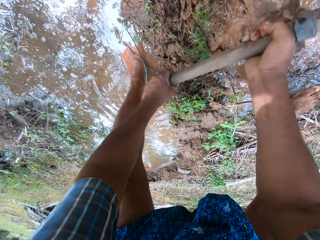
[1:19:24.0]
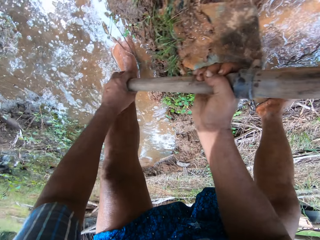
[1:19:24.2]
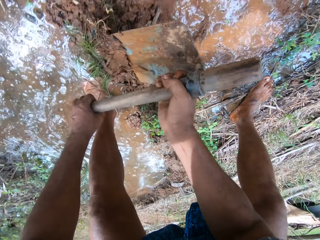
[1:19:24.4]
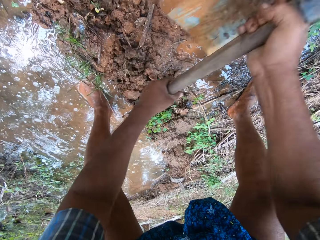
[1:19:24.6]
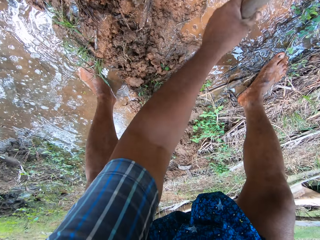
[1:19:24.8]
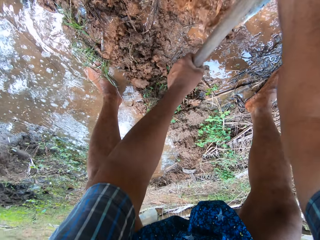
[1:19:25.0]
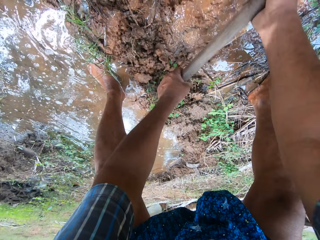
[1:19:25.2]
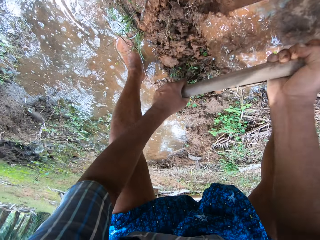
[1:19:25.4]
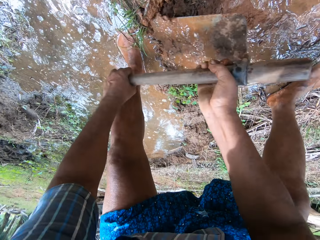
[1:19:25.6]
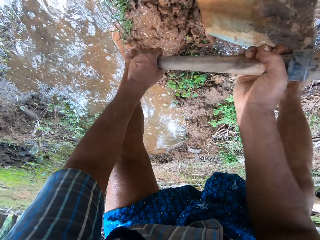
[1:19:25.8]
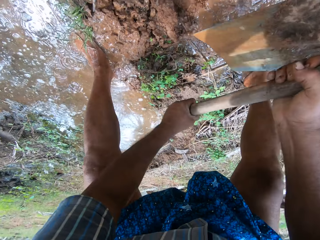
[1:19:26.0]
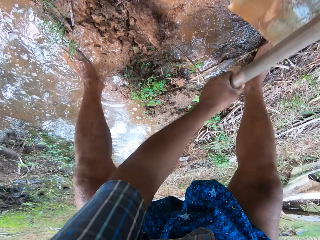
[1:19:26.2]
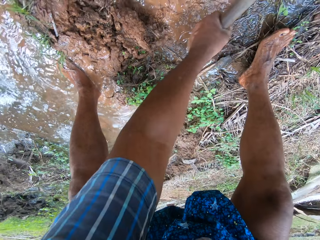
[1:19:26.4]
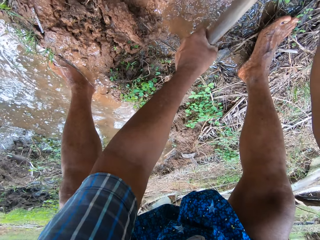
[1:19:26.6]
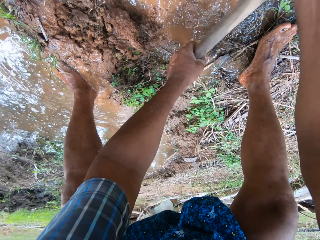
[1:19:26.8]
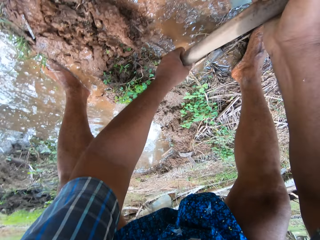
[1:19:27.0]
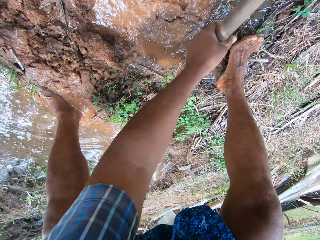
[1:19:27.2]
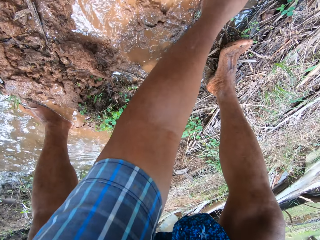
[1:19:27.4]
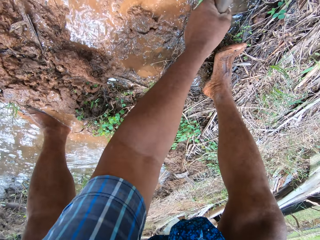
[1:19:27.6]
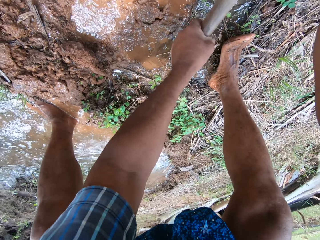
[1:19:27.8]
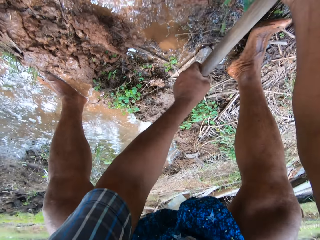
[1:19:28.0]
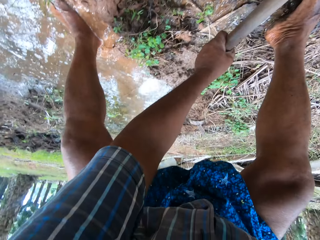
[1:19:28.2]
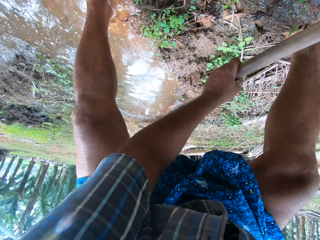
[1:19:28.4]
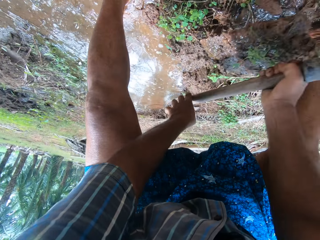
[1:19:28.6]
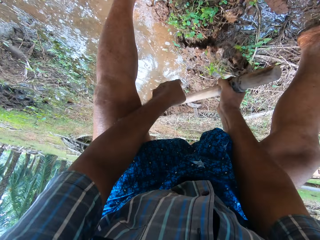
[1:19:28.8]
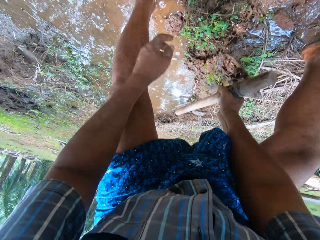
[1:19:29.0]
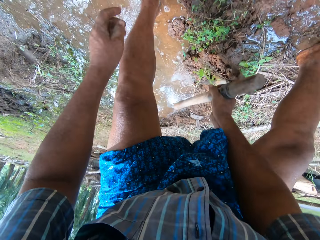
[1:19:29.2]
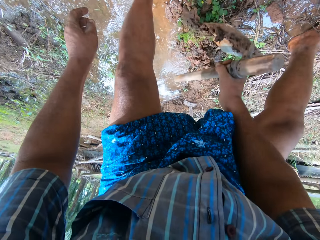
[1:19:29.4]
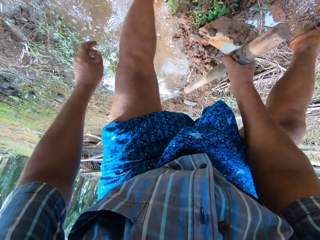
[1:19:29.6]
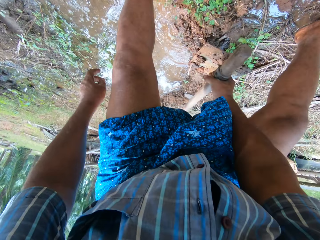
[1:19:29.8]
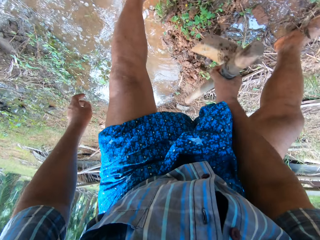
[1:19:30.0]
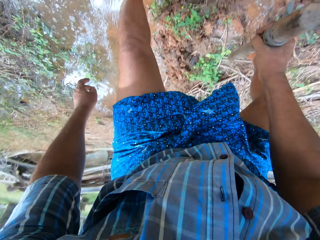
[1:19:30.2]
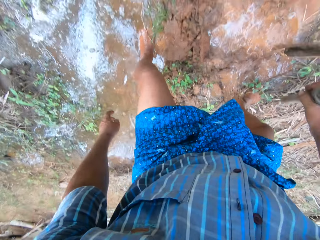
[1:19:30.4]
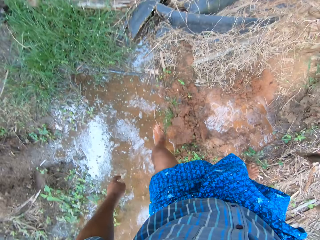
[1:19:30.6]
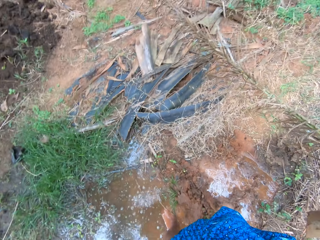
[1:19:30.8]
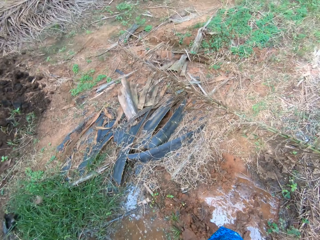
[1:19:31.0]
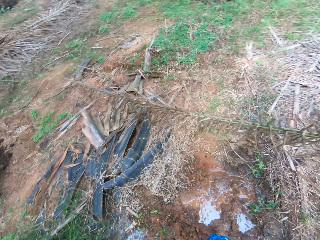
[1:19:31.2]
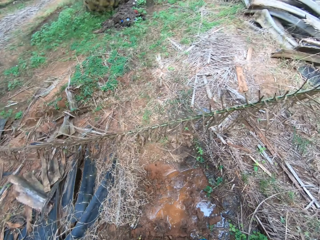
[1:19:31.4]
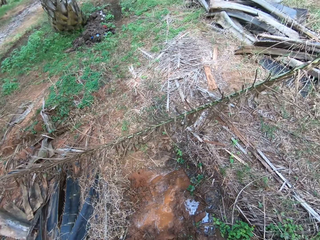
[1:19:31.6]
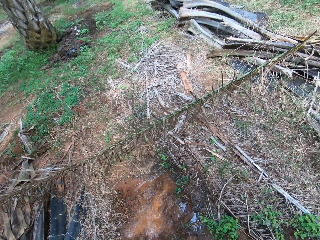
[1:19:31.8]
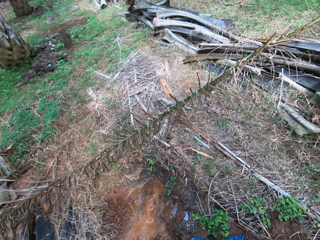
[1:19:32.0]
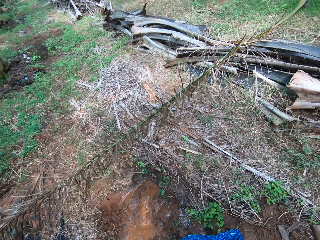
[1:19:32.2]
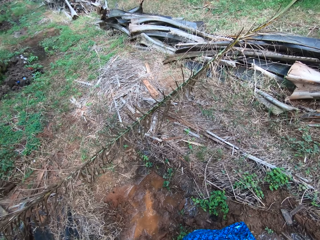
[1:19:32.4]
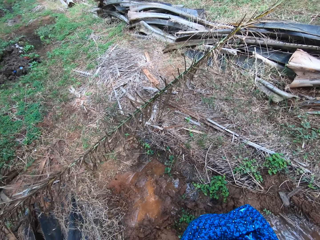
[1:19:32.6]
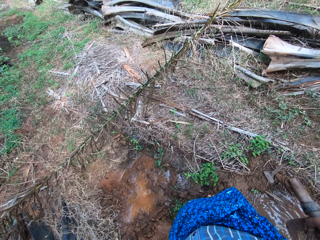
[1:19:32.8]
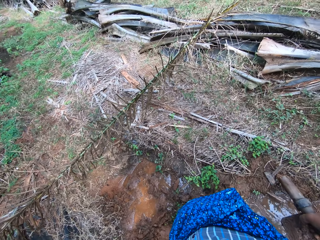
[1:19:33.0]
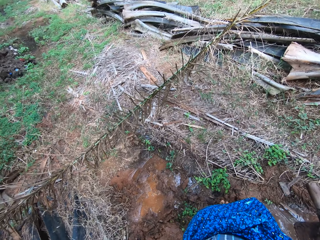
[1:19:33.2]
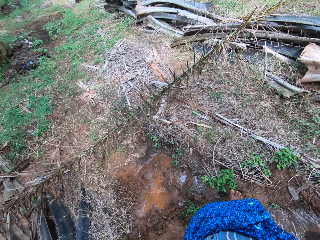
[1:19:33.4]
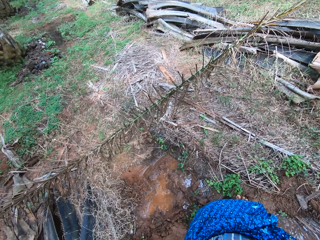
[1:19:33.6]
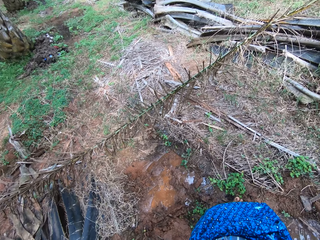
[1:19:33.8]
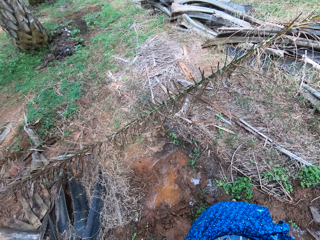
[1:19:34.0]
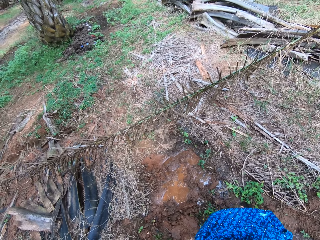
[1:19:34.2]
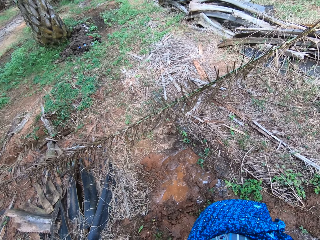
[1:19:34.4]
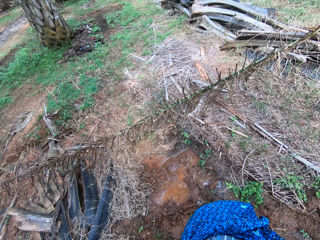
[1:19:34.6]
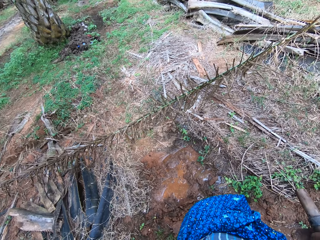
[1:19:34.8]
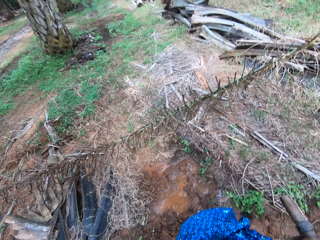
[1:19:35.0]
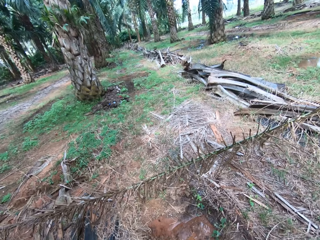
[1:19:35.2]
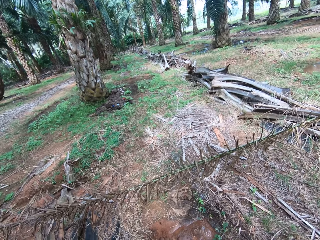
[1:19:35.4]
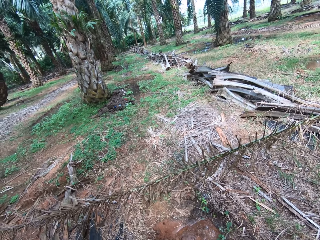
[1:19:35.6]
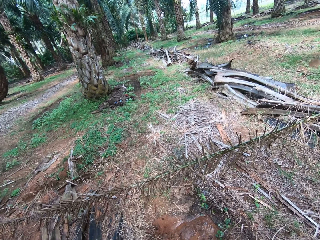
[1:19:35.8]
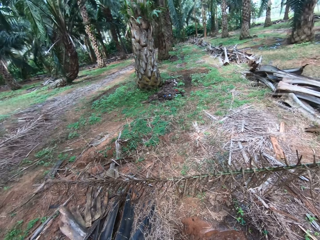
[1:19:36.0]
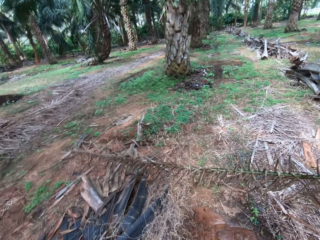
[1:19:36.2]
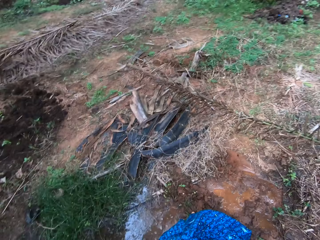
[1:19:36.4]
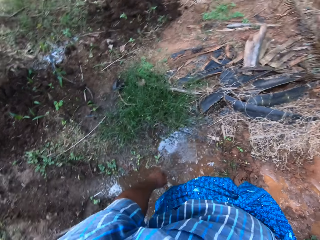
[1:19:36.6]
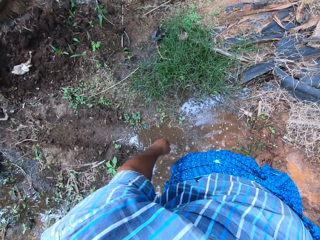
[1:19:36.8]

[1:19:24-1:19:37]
The camera wearer stands up. They look around.

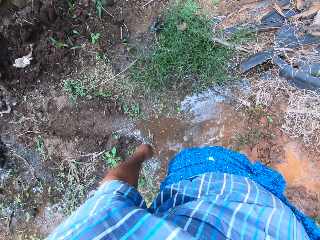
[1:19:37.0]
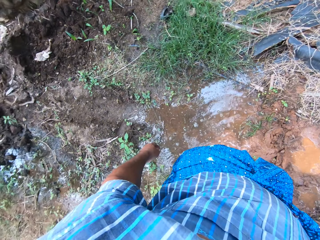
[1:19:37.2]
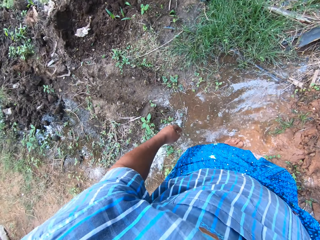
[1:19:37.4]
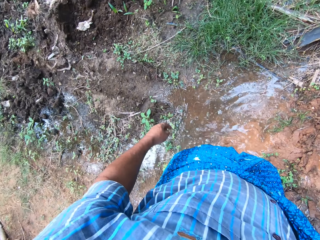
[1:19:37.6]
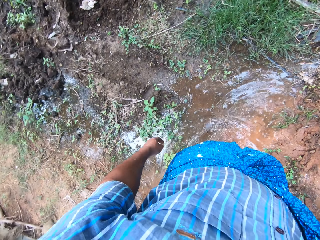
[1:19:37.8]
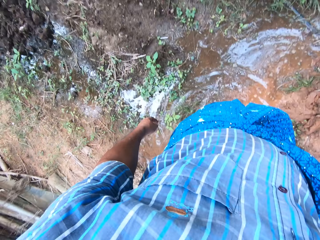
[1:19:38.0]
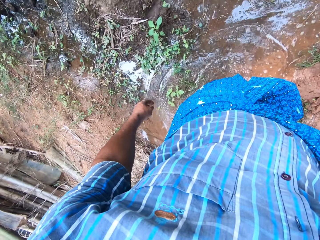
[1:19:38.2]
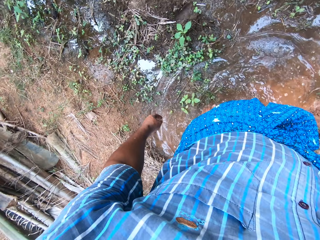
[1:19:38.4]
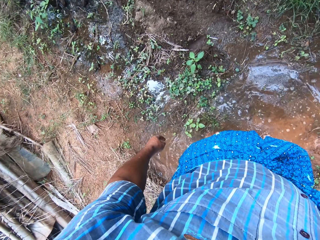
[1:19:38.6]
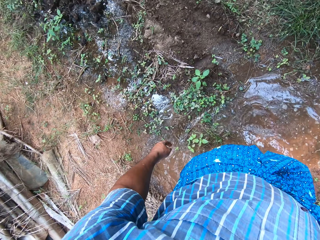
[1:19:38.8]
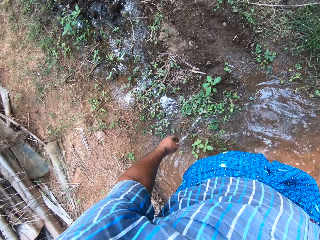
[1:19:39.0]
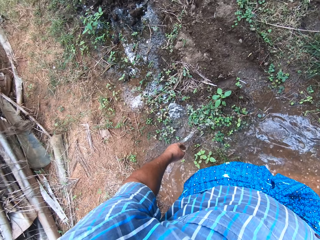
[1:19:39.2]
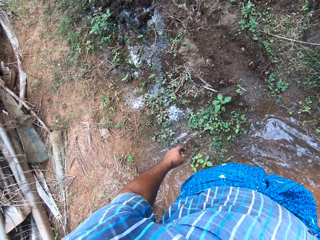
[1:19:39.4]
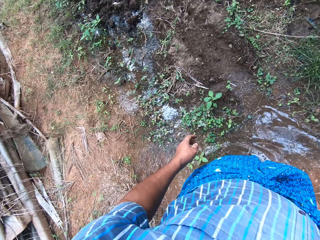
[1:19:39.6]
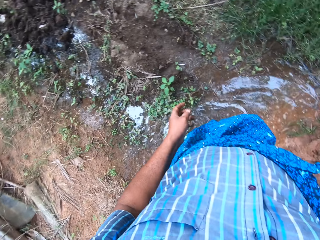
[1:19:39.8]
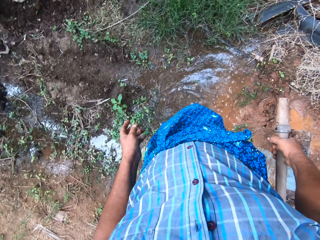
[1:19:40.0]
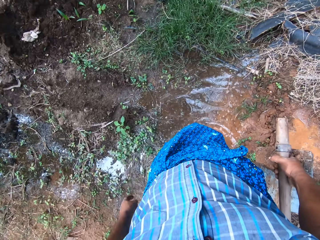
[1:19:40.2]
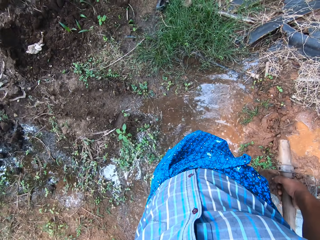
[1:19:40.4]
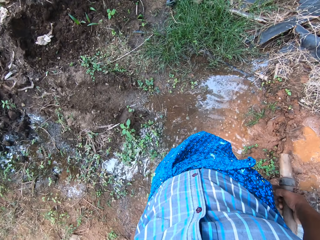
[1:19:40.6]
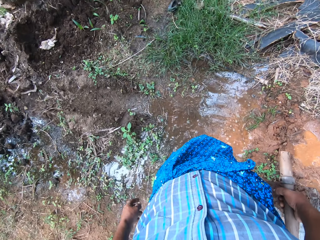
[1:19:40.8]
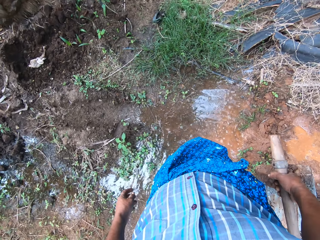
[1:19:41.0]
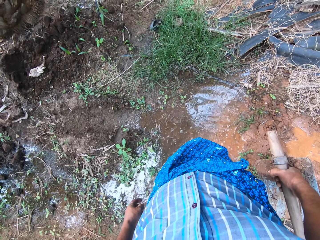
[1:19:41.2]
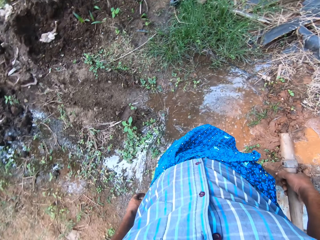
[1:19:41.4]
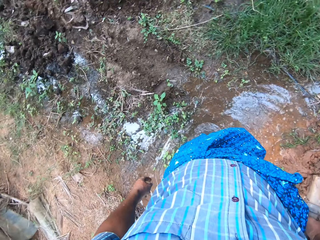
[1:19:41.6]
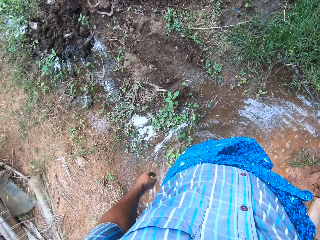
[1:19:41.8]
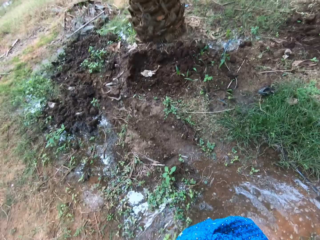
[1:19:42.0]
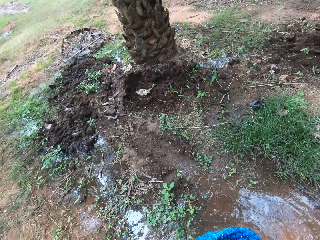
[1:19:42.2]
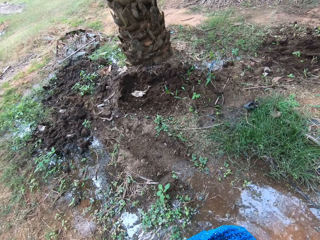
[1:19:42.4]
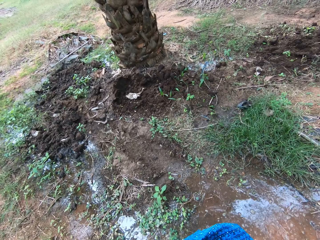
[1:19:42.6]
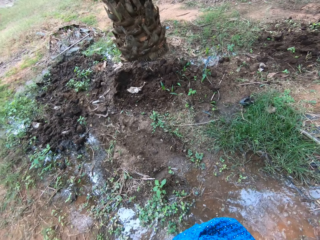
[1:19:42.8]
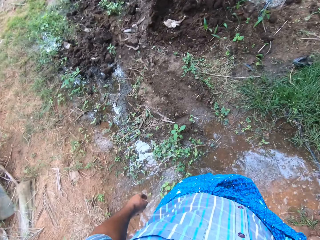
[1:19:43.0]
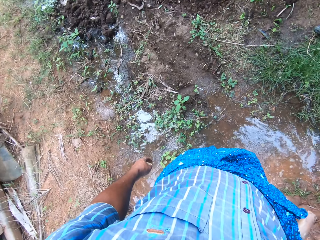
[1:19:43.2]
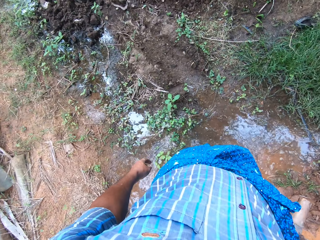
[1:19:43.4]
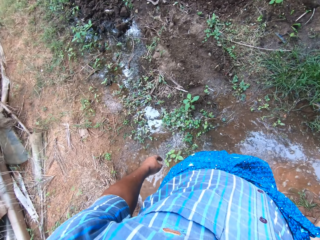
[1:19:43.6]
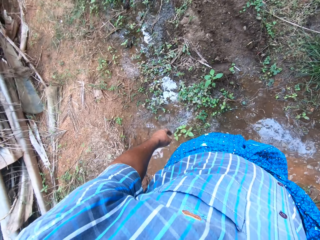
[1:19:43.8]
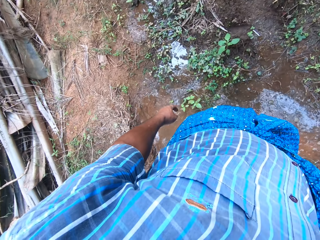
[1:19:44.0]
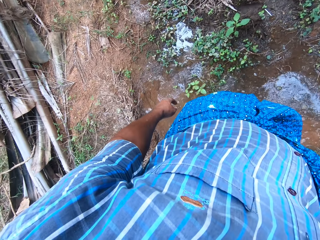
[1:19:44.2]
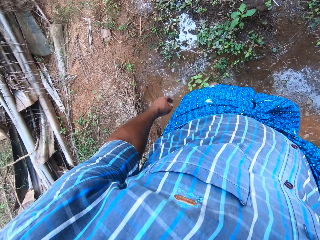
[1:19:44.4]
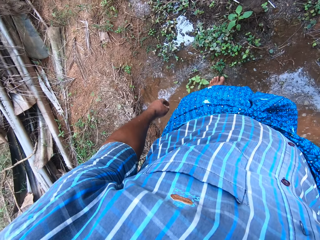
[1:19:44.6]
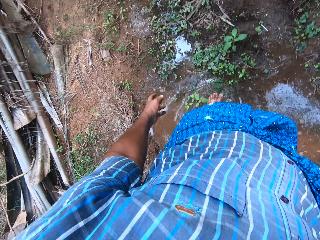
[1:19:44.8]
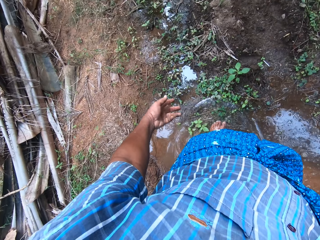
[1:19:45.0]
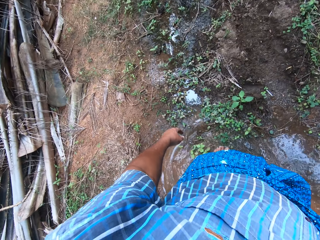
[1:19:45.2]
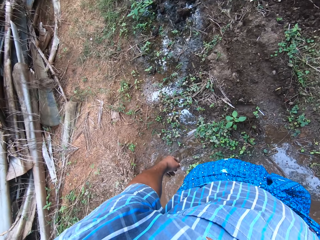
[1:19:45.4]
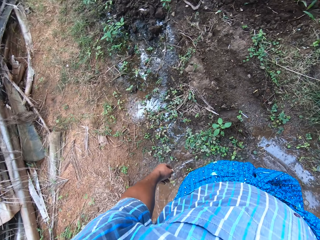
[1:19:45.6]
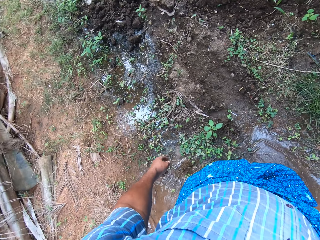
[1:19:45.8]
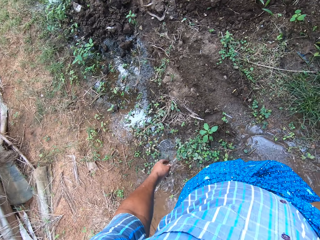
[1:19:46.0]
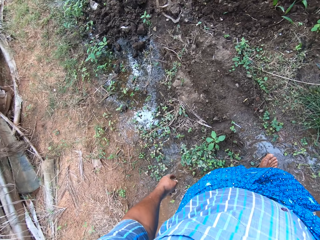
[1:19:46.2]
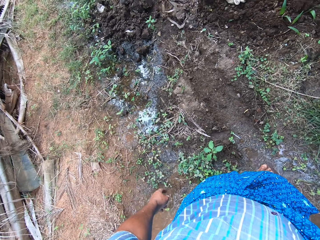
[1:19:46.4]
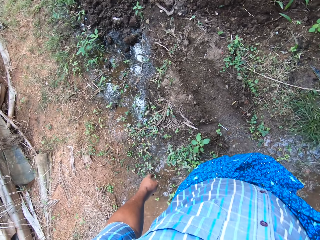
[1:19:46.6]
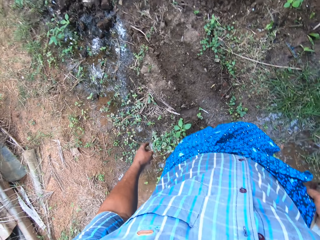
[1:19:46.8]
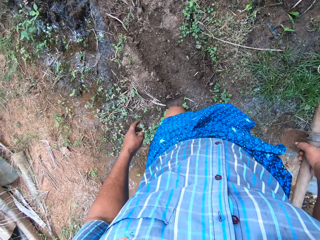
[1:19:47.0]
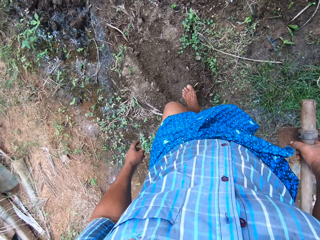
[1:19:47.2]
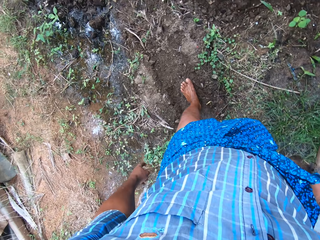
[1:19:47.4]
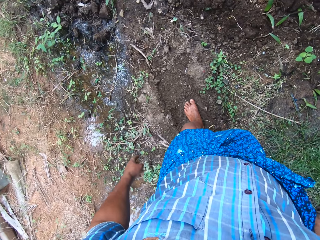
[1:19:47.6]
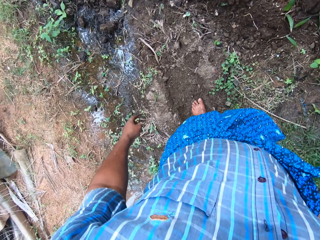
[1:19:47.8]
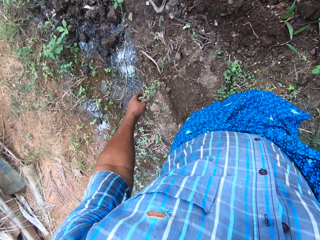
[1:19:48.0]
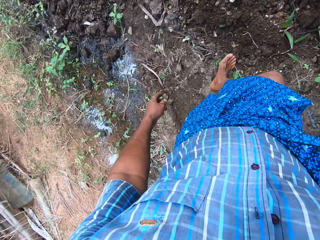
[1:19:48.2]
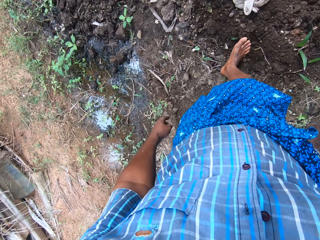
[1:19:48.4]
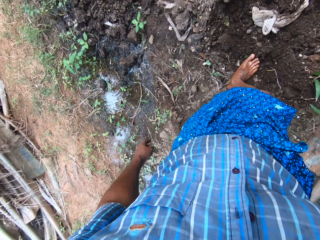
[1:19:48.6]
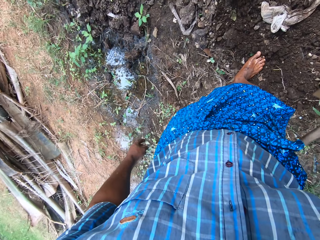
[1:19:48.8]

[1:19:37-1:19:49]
The camera wearer turns around. They walk around.
